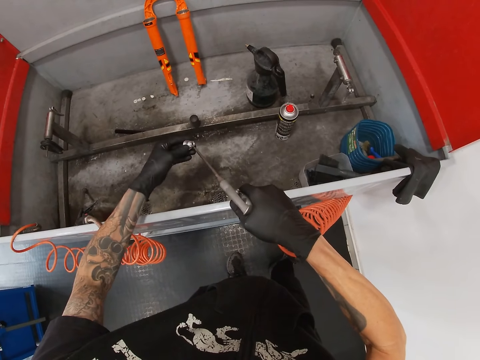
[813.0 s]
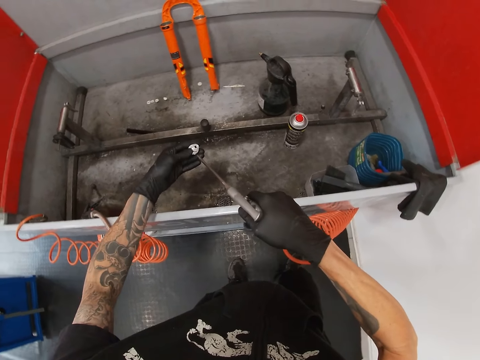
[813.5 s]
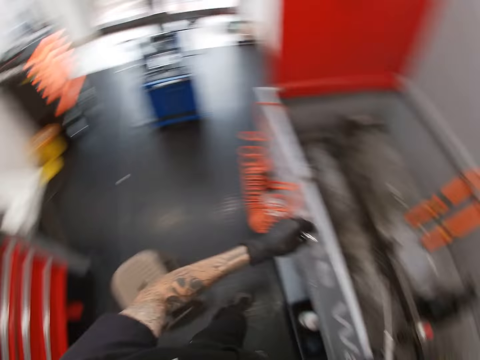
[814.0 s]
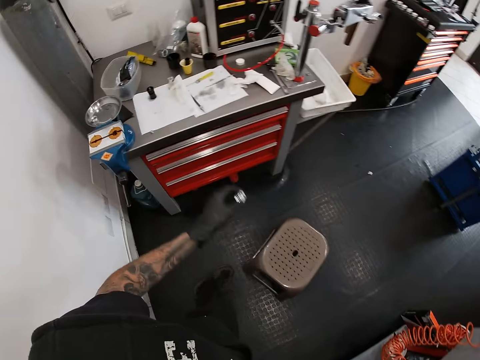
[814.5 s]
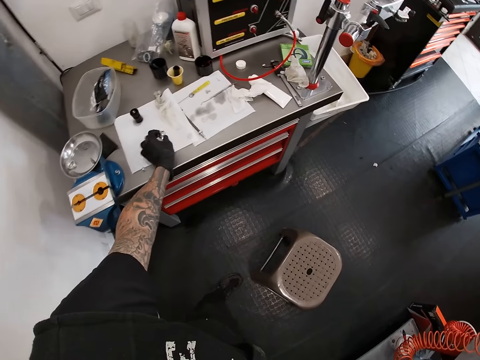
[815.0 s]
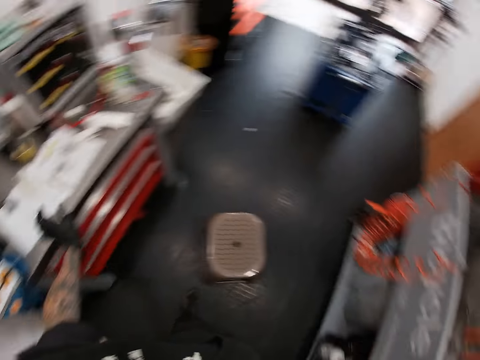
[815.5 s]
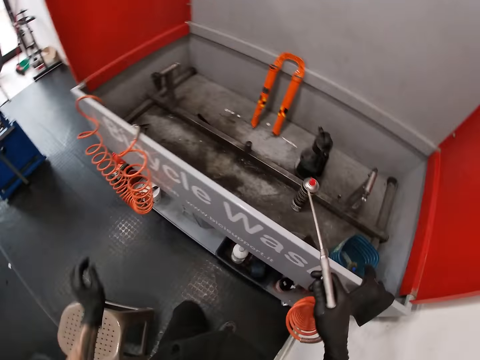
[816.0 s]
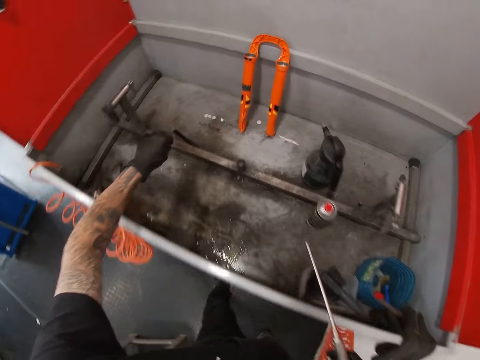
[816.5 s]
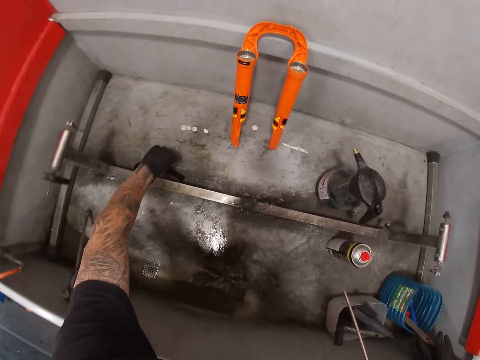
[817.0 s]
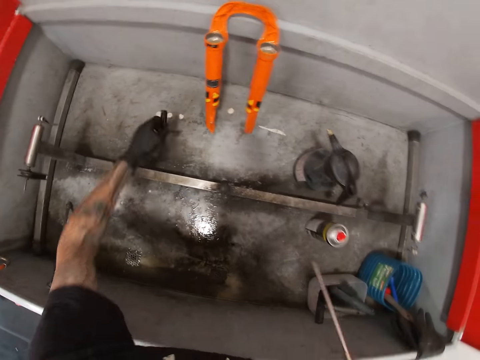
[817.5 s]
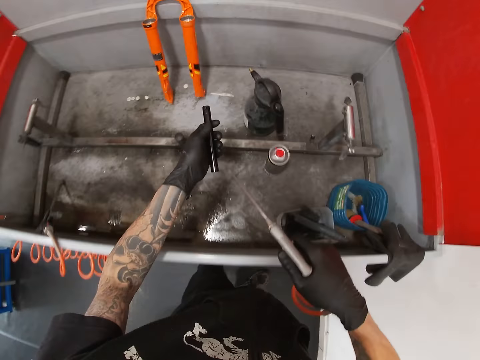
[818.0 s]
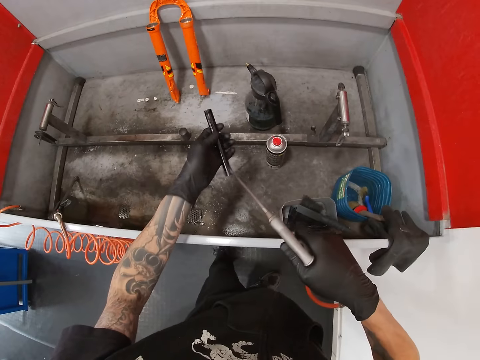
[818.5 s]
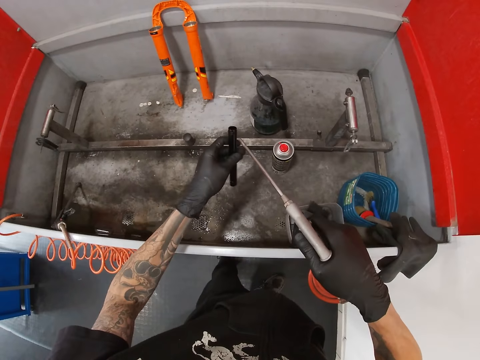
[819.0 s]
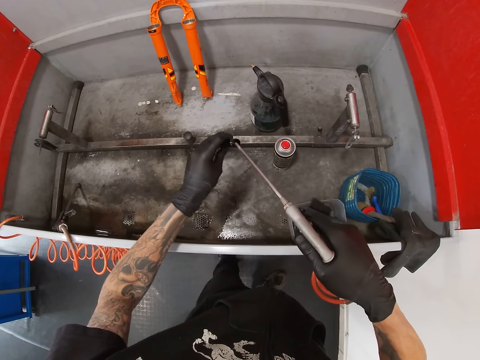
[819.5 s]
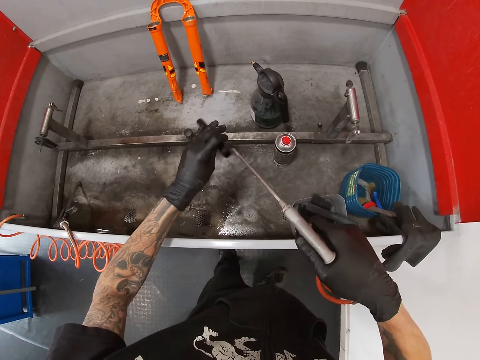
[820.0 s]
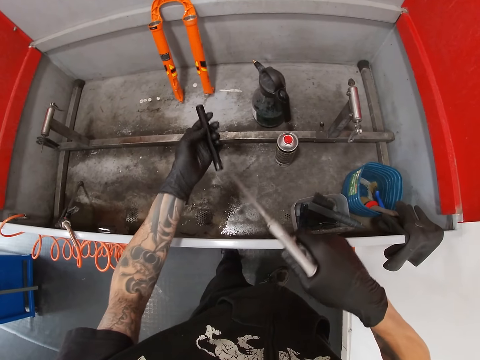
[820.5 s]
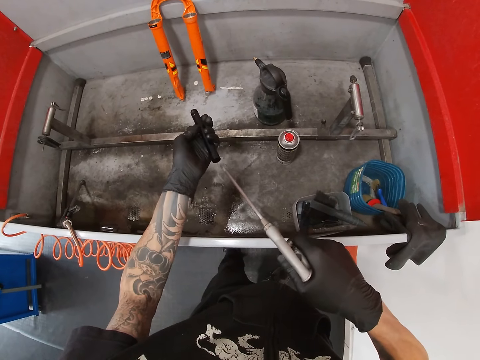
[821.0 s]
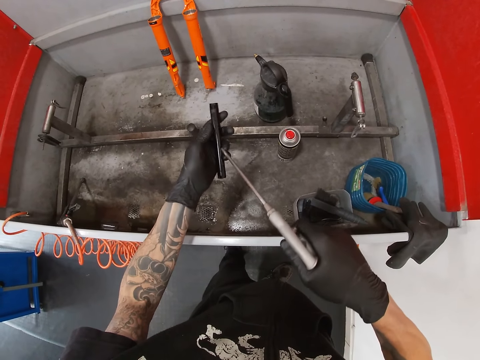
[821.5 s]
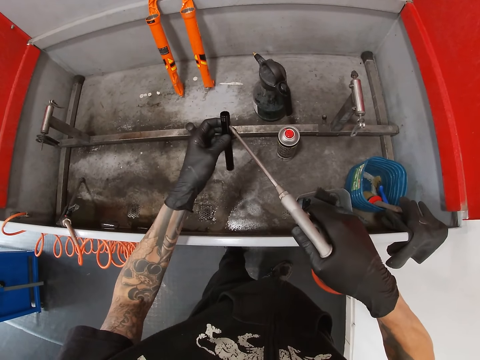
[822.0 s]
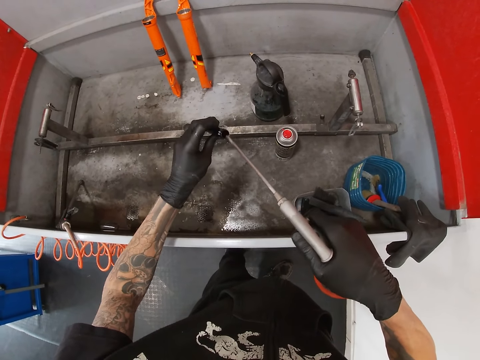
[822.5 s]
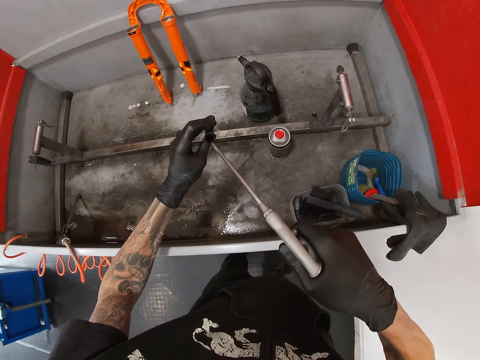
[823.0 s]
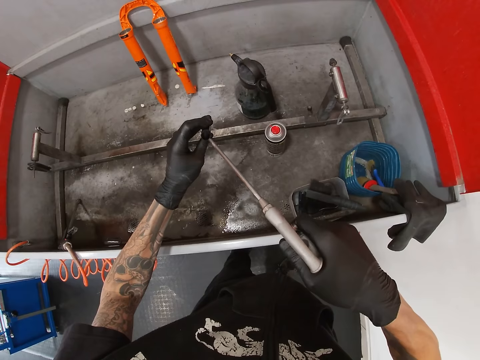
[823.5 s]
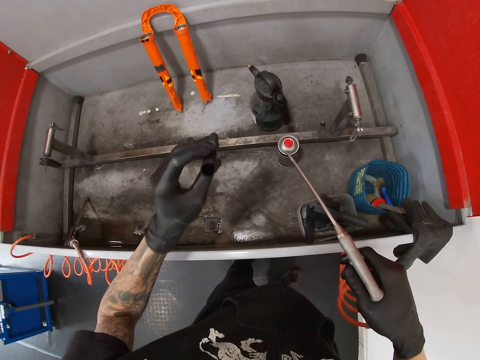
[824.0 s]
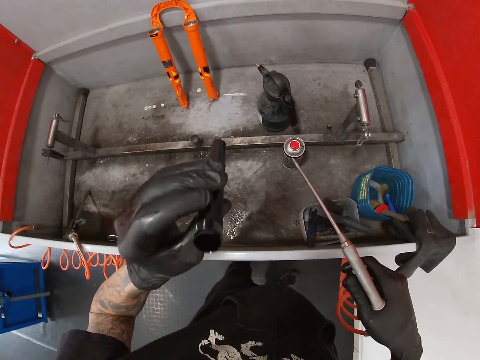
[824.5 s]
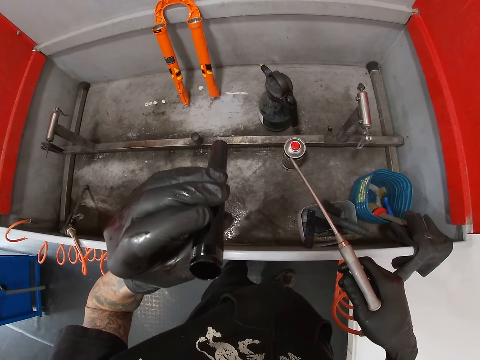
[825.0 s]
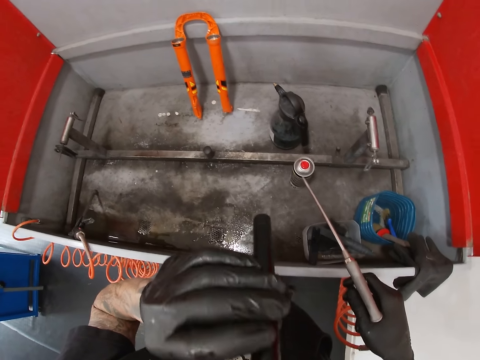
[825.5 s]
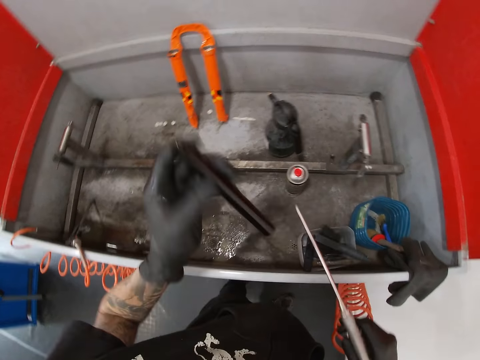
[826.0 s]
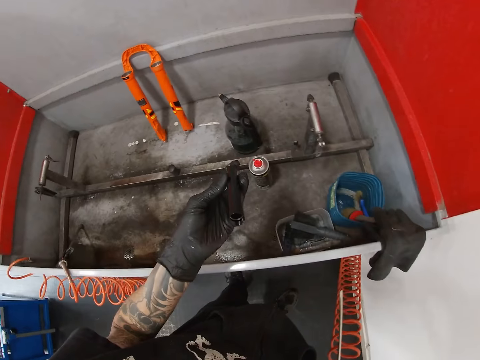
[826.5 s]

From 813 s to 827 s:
The camera wearer walks around a garage. He drops the nut in his left gloved hand on the paper towel. He lifts the body of the dropper post or rod in the bicycle wash with his left gloved hand. He blows air on the body of the dropper post in his left gloved hand with the air pressure gun in his right gloved hand. He holds the rod.

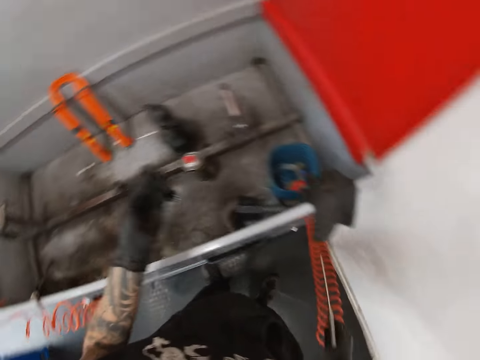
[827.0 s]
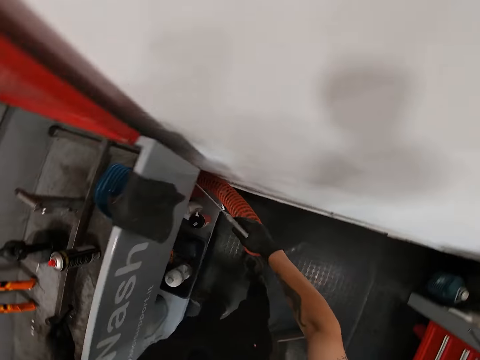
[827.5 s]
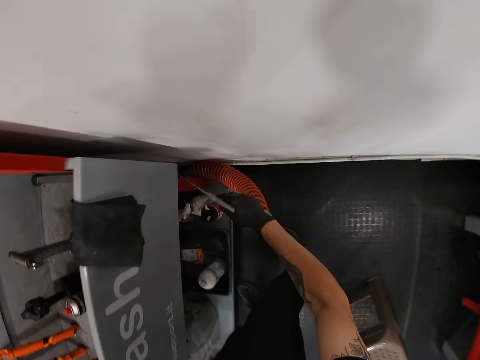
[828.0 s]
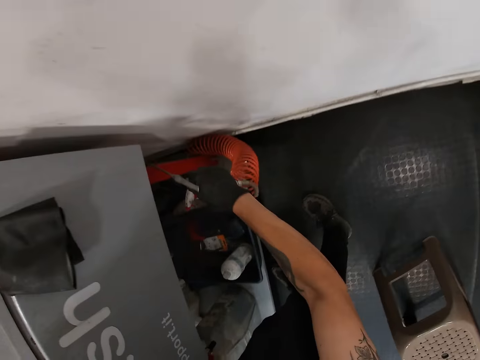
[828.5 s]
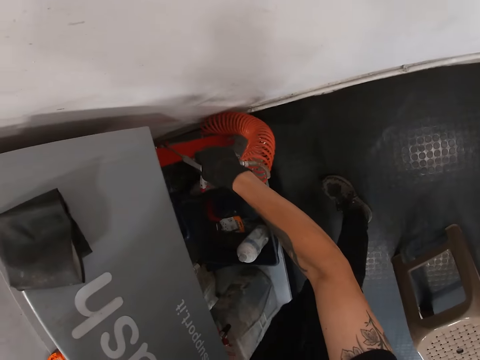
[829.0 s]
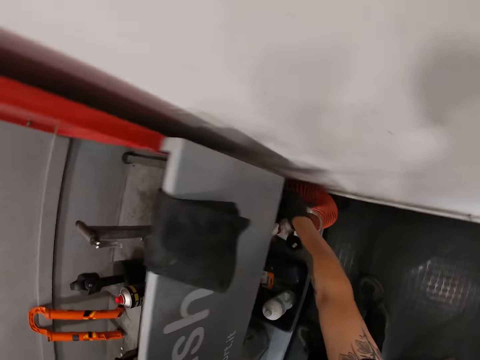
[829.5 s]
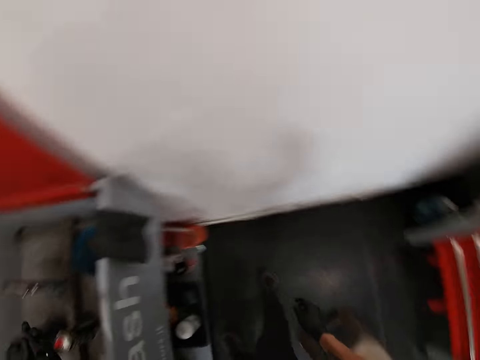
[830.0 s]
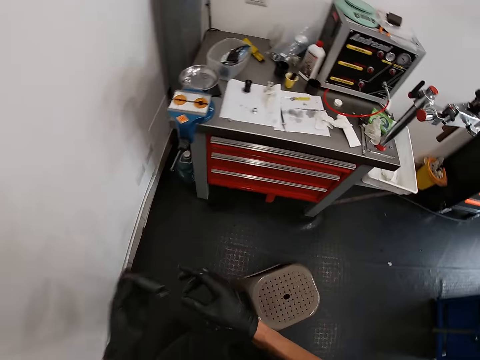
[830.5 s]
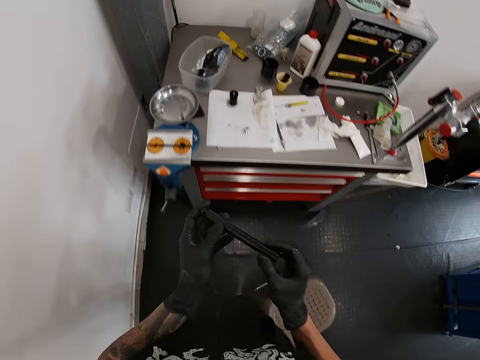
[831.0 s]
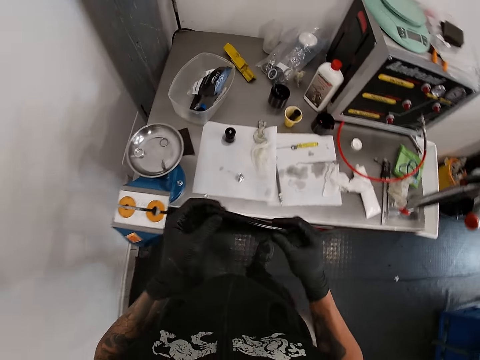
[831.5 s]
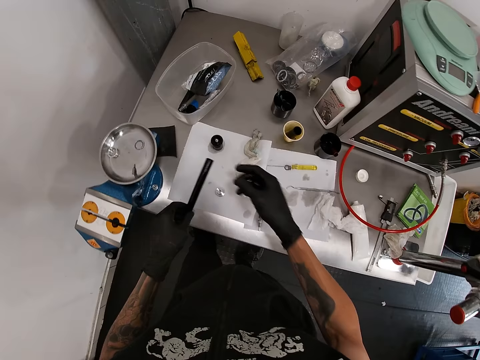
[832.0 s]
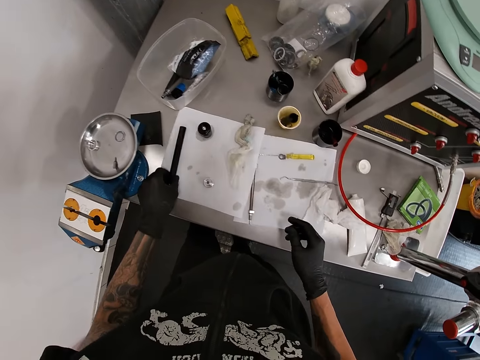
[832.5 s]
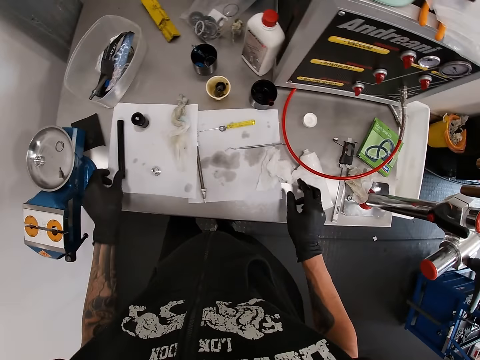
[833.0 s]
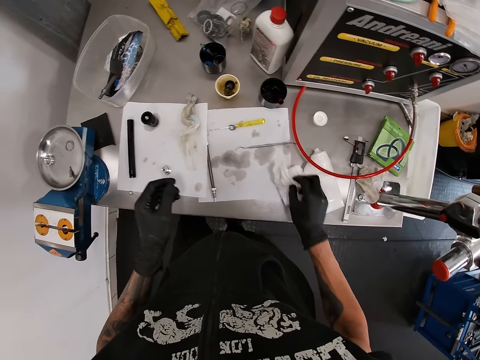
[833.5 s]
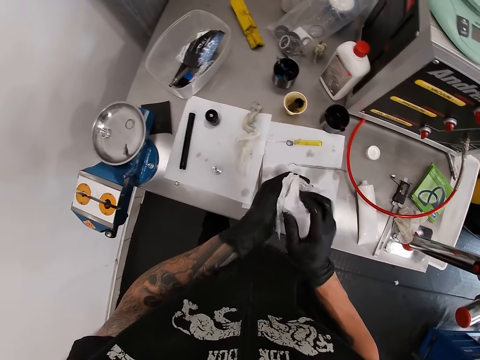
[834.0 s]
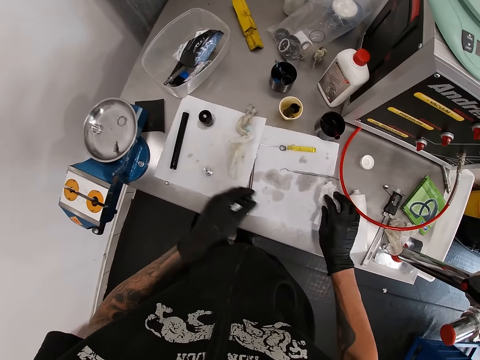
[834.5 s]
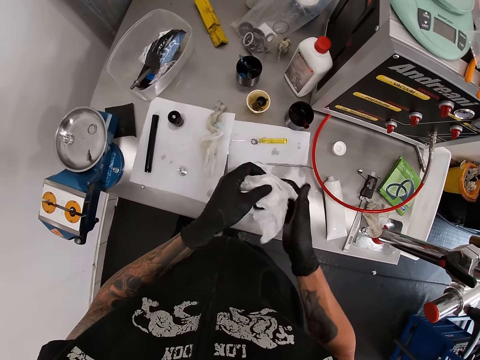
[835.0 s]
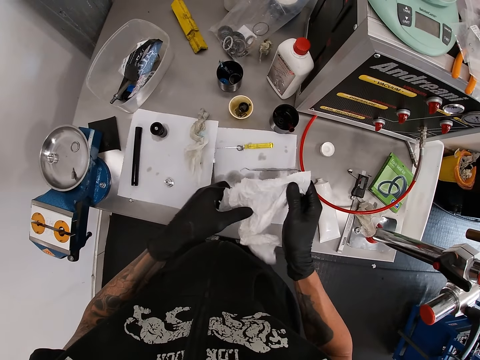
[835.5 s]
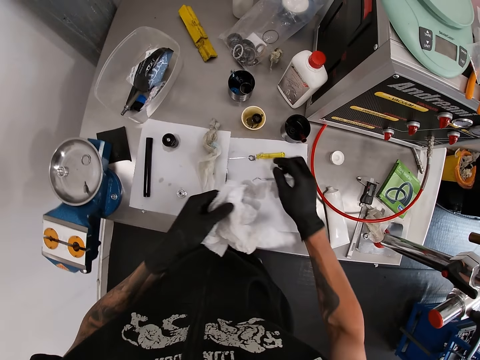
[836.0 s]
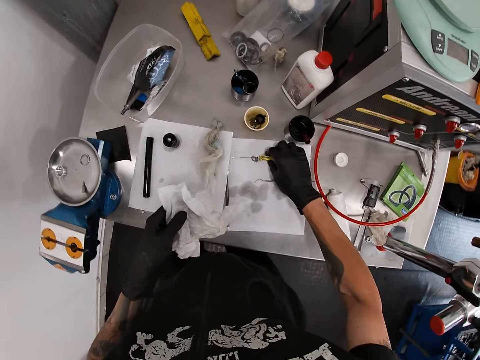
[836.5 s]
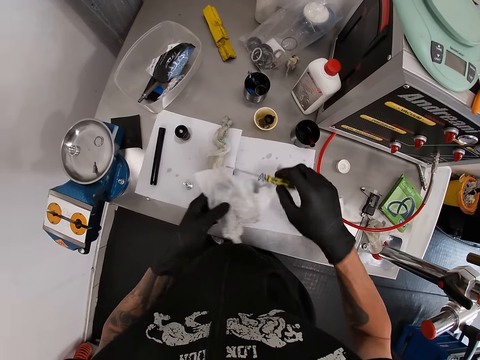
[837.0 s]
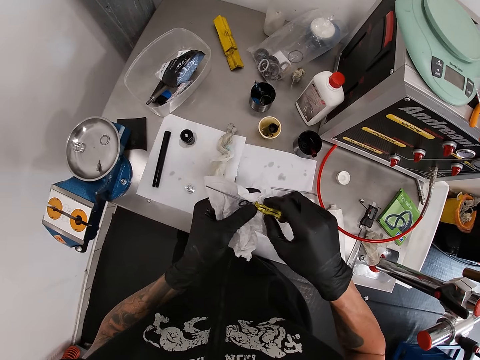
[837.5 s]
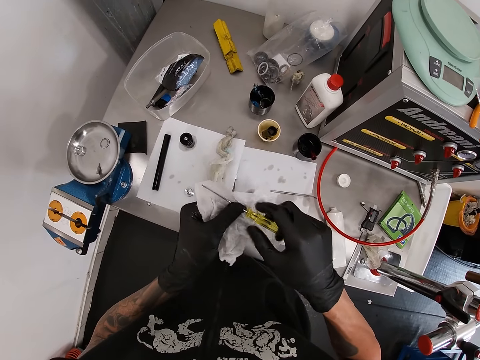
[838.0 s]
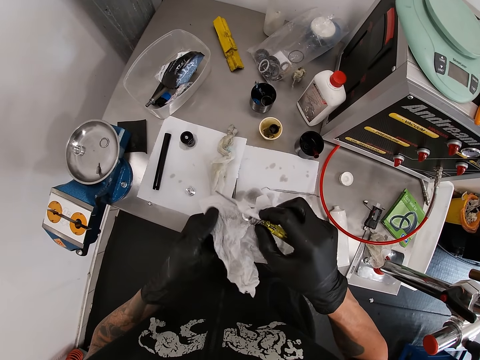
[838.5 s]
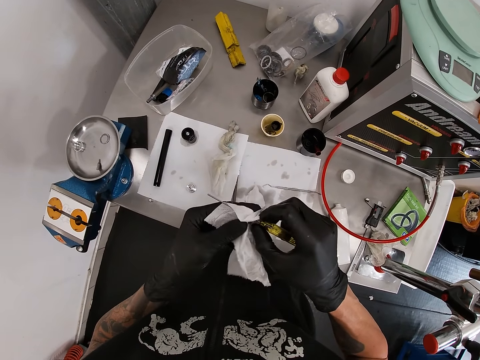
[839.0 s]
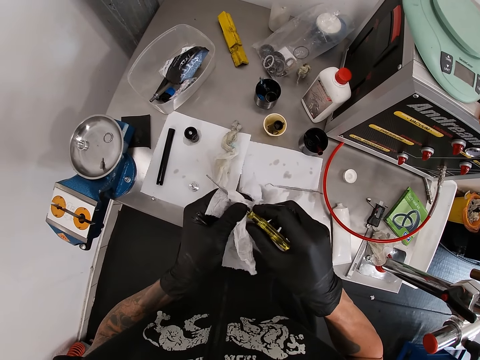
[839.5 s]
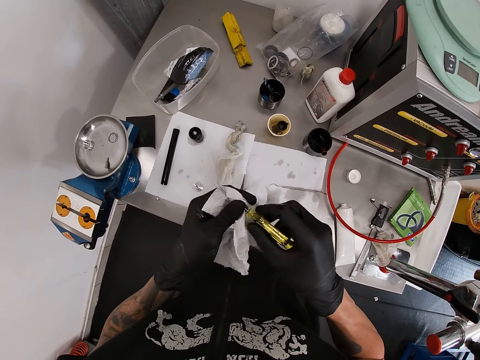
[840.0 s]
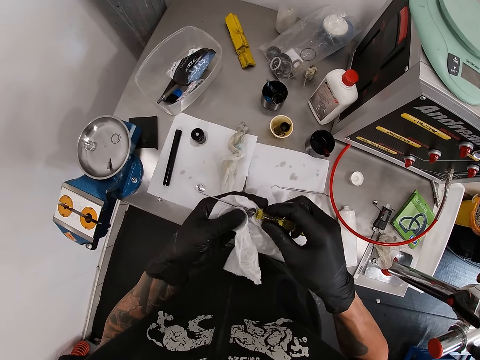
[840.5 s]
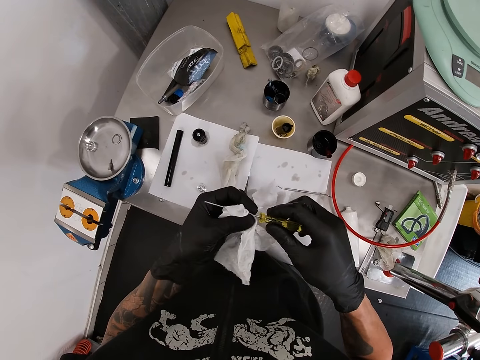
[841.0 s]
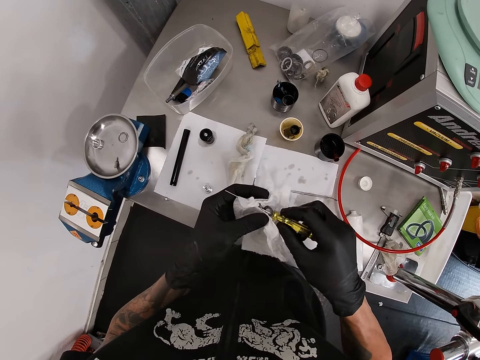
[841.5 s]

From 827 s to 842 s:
The camera wearer hooks the pressure washer in his right hand under the bicycle wash tank. He puts the hose down. He walks around the workshop. He holds the axle with both hands. He places the axle on the tool chest with his left hand. He picks up a tissue paper on the tool chest with his right hand. He cleans both hands with the tissue paper. He dries the hands. He picks up a screwdriver with spacers on the tool chest with his right hand. He cleans the spacers in the screwdriver in his right hand with the tissue paper in his left hand. He stares at the screwdriver.
